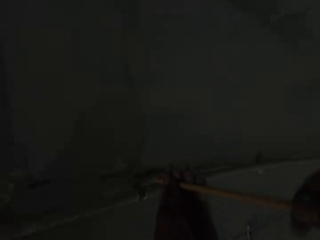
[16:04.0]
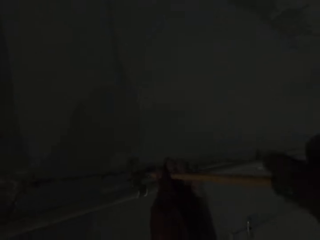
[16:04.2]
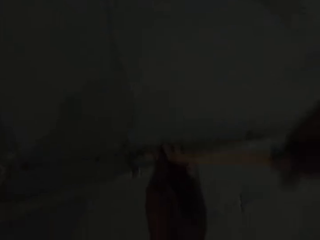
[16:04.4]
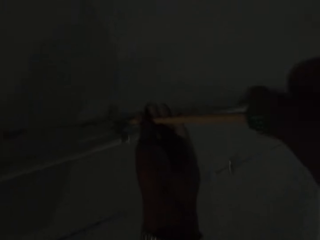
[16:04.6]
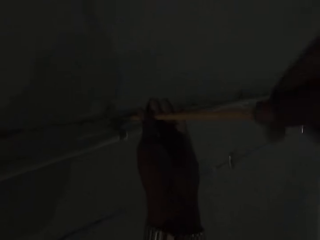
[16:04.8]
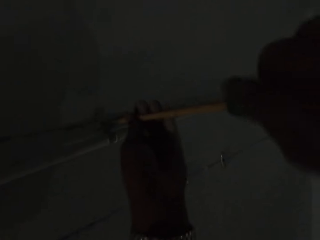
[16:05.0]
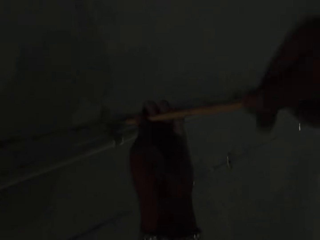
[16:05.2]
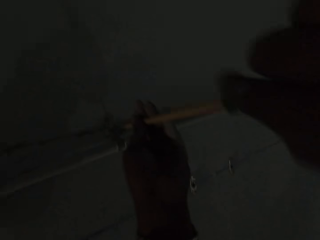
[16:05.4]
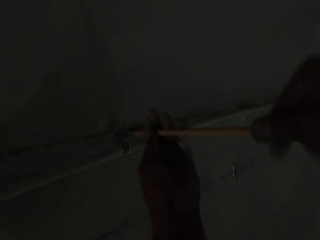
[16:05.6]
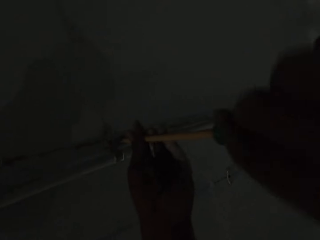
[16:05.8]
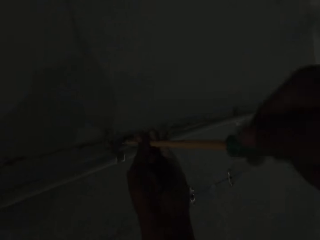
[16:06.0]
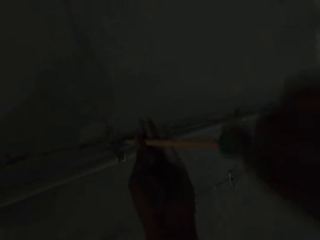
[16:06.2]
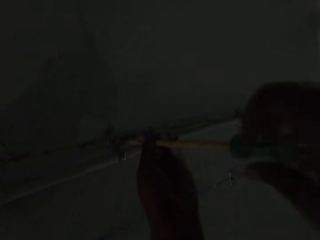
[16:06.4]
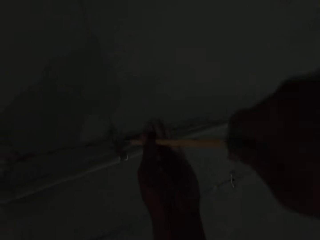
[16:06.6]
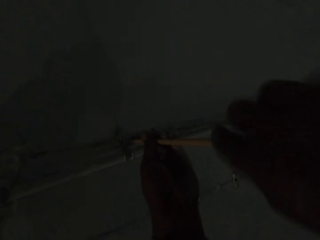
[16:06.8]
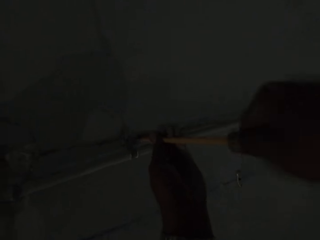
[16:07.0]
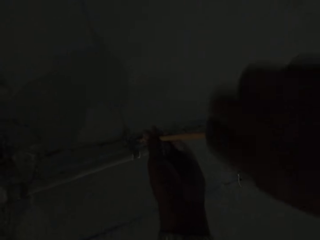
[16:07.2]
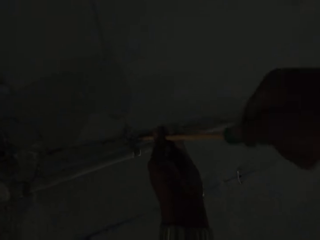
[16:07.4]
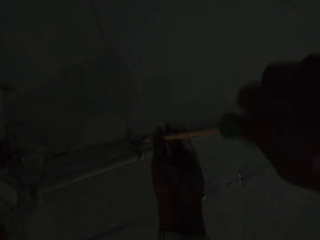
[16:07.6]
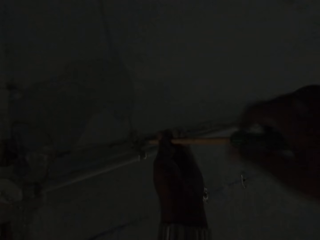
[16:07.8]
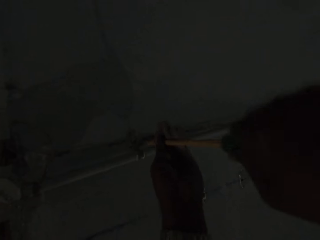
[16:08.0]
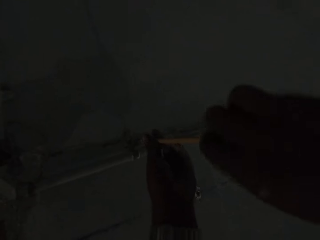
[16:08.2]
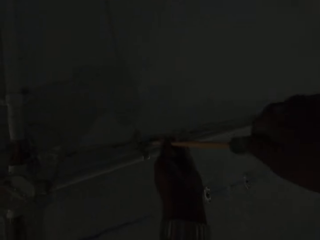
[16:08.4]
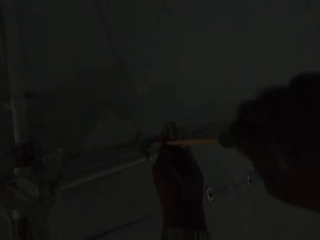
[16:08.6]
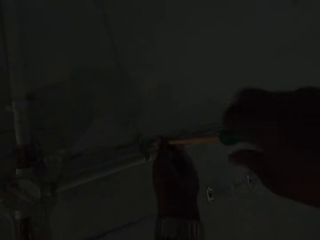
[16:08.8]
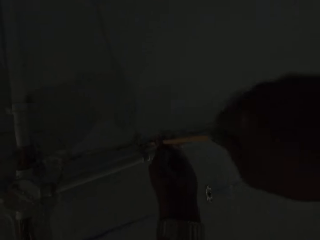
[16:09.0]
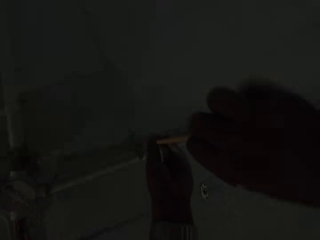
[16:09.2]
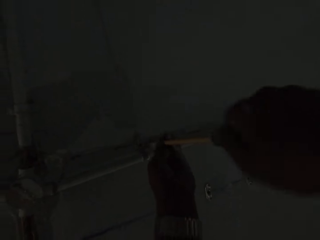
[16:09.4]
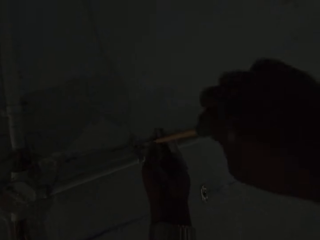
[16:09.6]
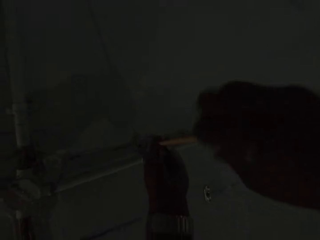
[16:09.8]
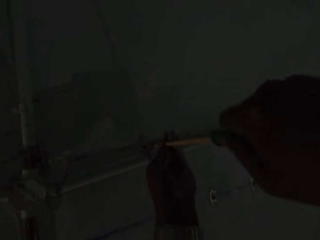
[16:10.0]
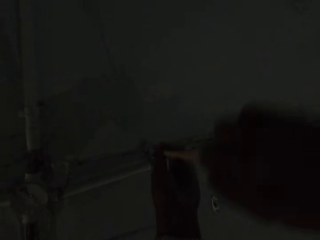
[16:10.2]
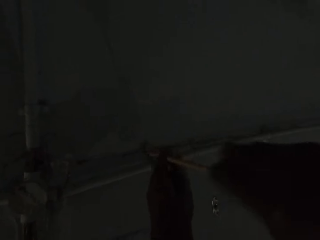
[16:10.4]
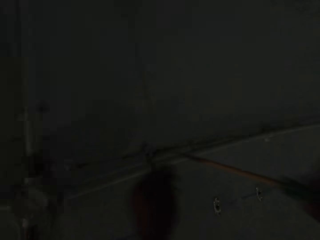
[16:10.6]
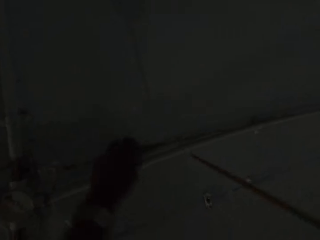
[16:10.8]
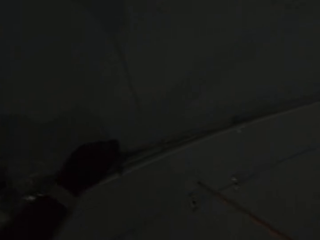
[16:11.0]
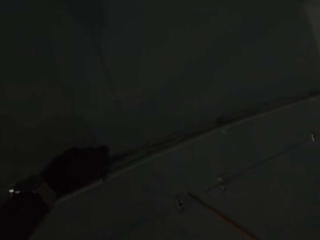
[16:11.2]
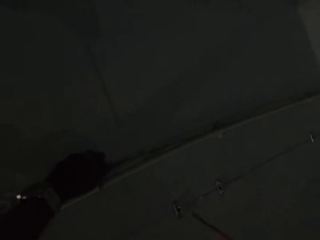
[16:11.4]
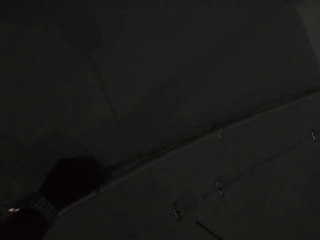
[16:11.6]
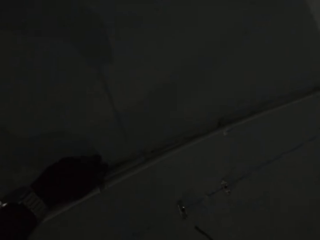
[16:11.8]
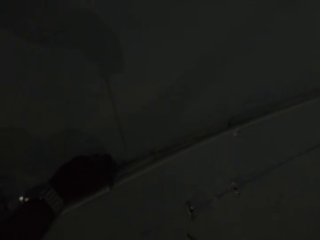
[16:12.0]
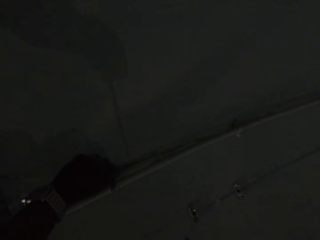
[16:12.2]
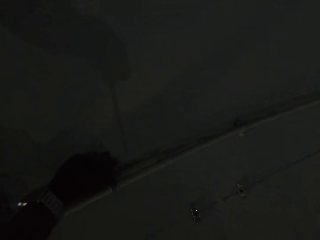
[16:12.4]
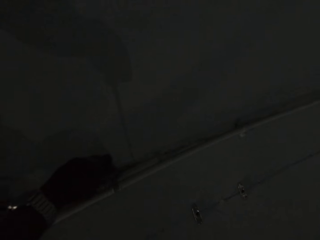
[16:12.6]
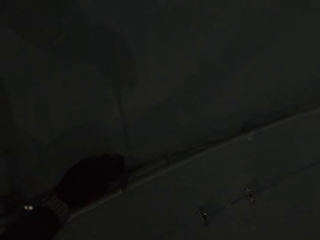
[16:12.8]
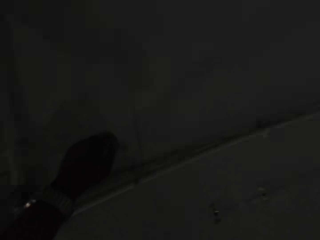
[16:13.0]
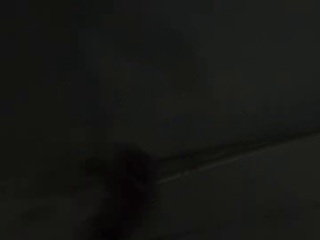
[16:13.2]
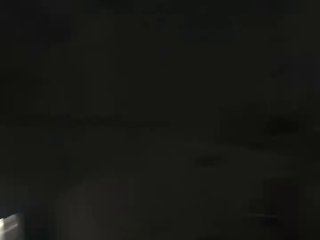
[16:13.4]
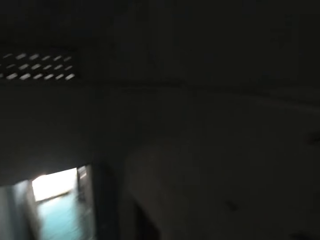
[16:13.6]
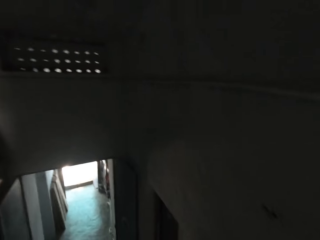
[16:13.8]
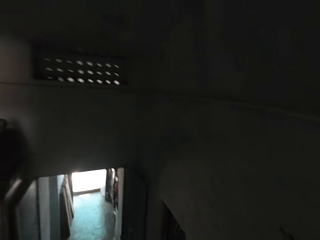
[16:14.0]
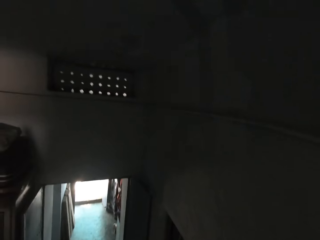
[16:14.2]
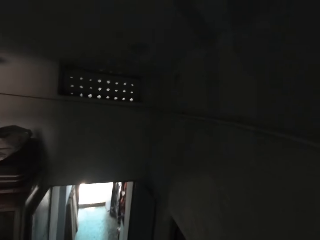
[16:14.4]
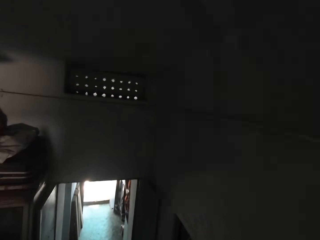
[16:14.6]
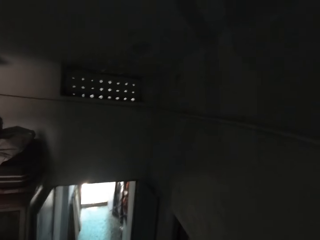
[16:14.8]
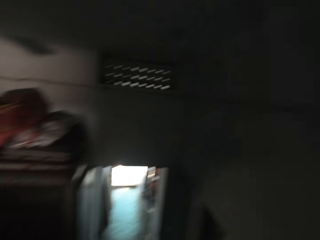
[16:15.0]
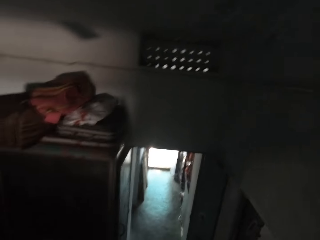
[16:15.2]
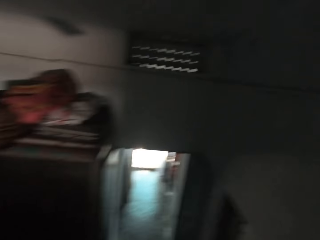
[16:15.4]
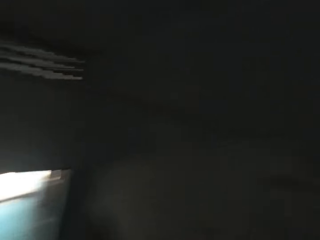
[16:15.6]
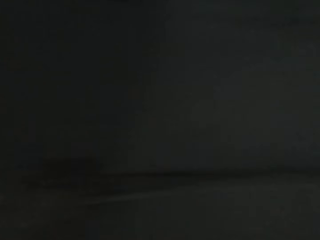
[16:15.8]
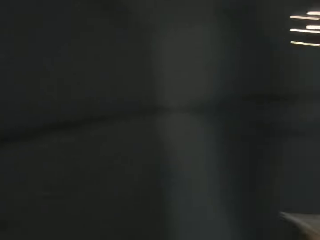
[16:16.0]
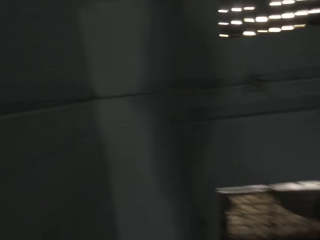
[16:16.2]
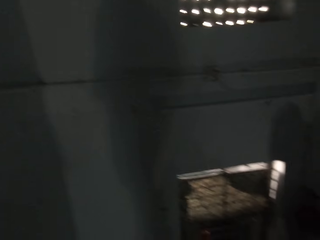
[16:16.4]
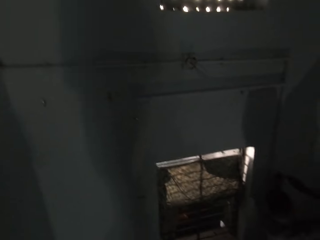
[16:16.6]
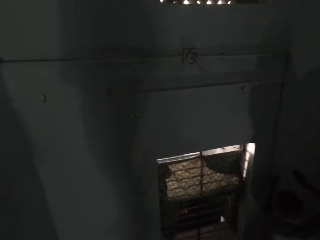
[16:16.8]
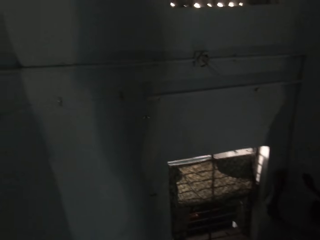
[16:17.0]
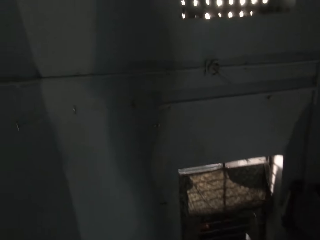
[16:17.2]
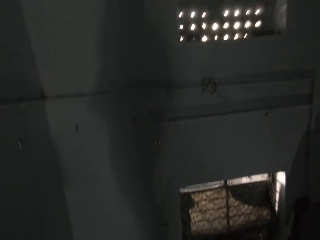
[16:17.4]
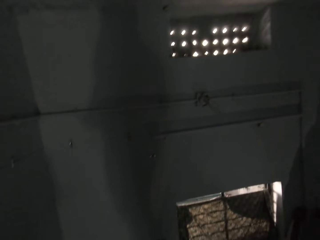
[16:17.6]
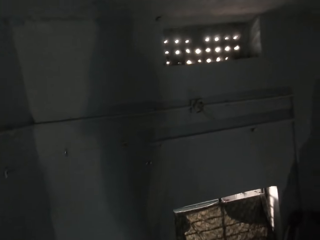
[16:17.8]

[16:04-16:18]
The camera wearer unscrews the pipe clamp attached to the wall with his left hand. He looks around.

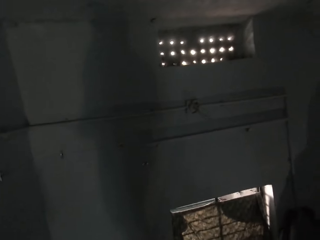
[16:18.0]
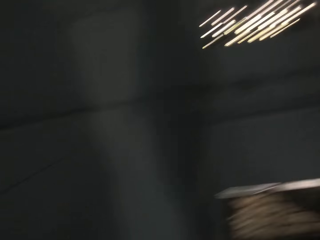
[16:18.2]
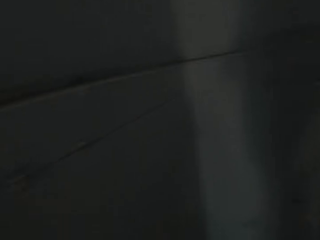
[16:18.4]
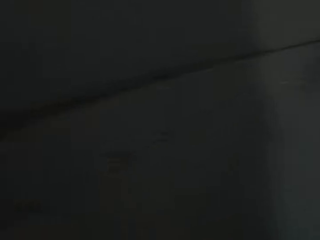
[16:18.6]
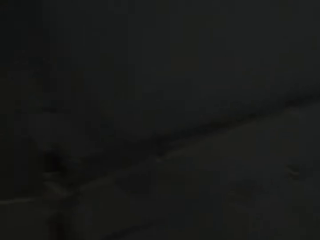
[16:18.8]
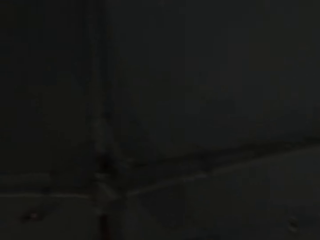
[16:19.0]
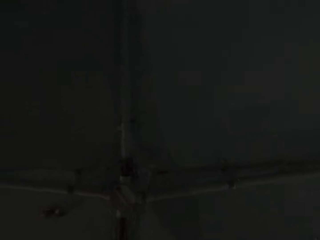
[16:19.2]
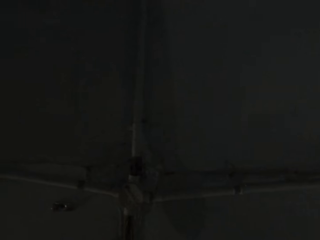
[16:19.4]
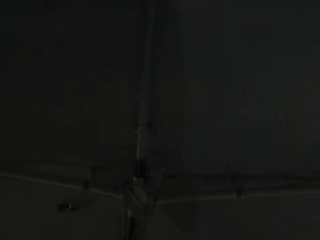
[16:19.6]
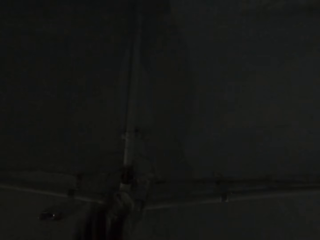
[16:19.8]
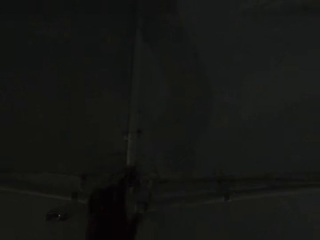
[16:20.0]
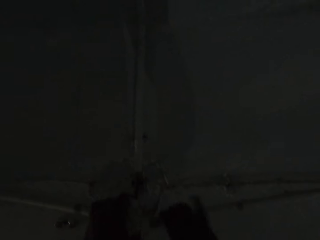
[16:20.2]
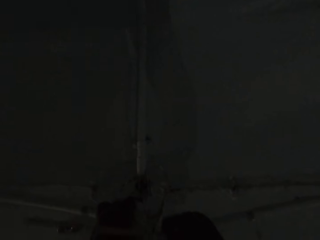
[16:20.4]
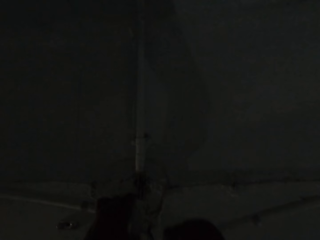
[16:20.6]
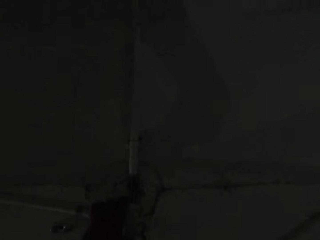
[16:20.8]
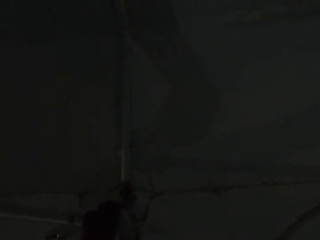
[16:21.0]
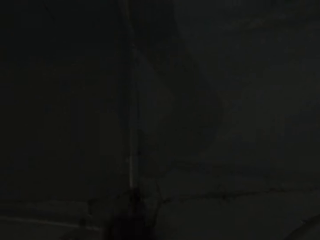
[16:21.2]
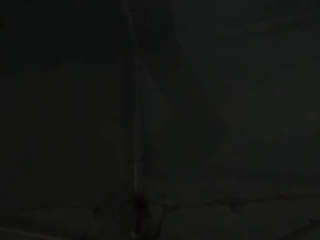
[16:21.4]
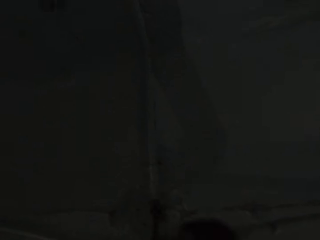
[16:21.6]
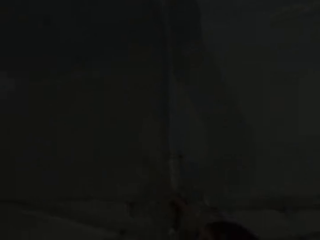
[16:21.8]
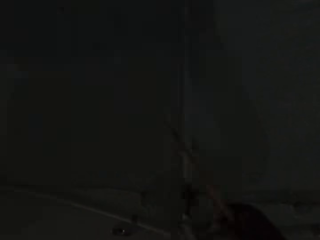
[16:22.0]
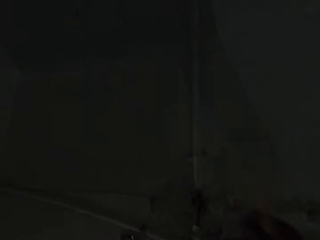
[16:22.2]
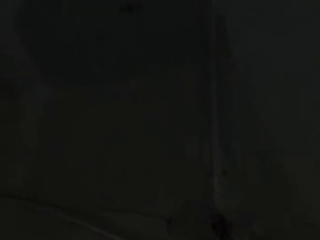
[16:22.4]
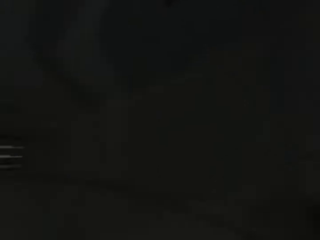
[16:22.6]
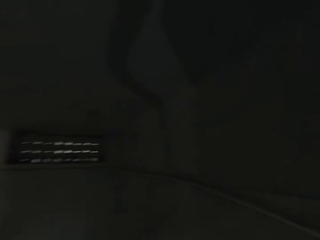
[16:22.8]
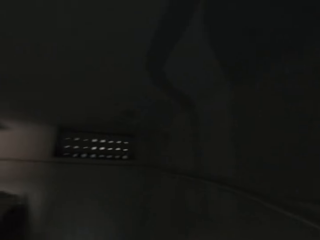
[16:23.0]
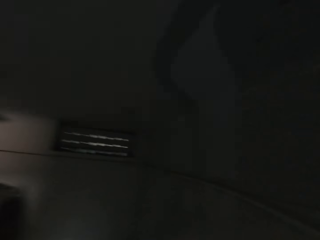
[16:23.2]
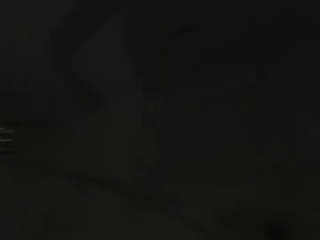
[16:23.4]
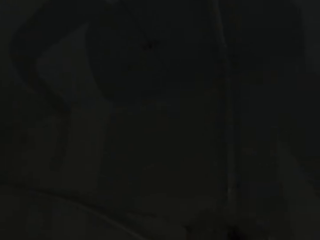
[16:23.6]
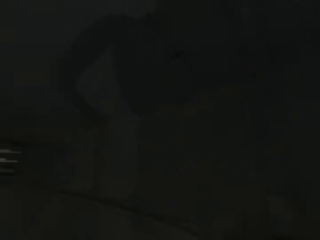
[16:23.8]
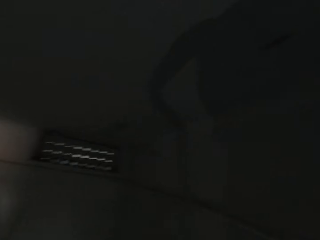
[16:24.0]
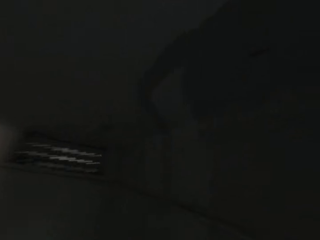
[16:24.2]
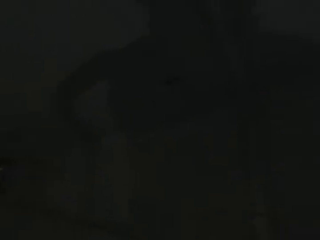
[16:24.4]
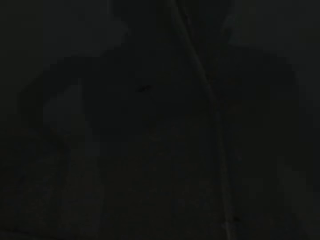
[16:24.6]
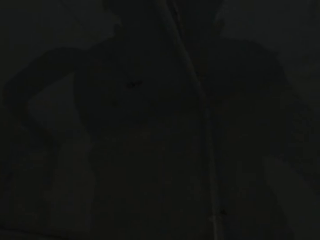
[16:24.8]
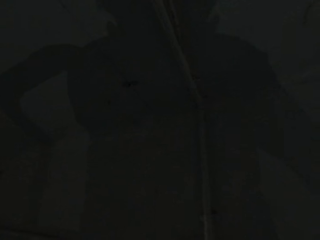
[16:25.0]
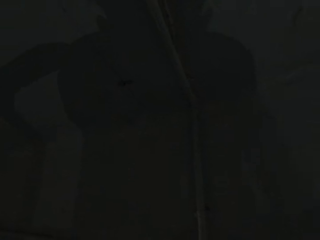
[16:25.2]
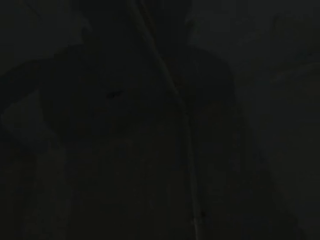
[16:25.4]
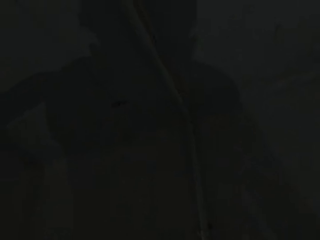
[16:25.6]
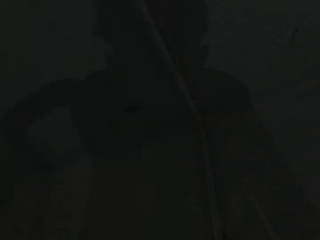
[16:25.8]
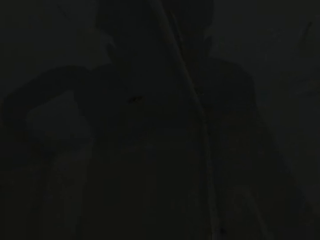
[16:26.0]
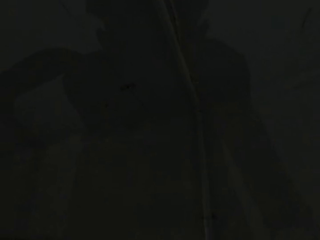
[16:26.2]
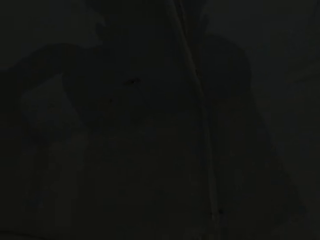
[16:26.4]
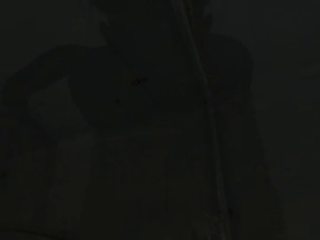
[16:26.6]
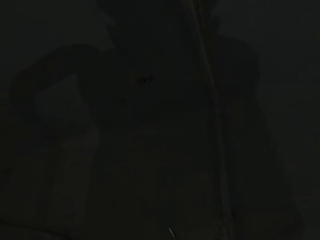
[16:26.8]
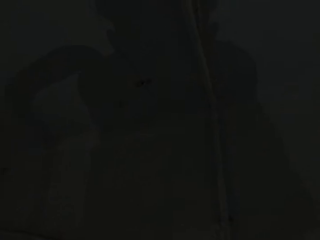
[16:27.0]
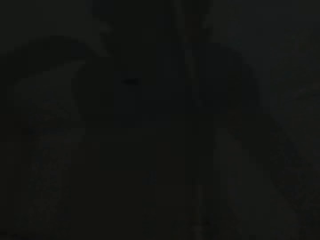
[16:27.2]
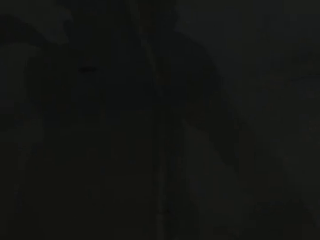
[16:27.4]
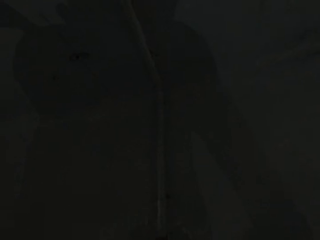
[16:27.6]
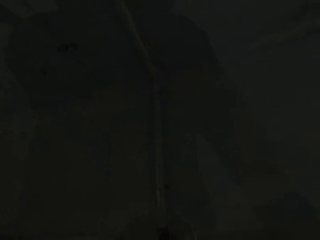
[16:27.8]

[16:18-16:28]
The camera wearer removes the electrical conduit pipe. He adjusts the pipe with his right hand. He talks to a man.
